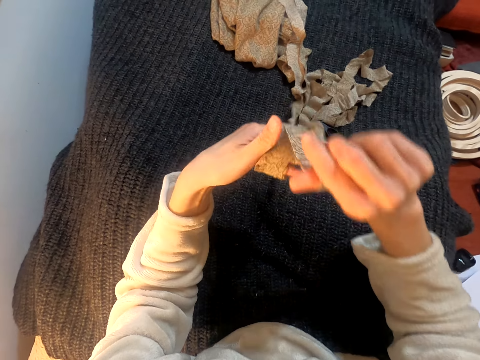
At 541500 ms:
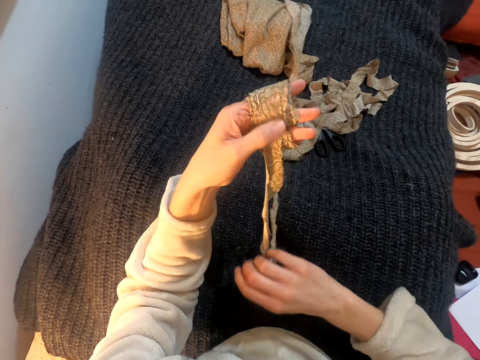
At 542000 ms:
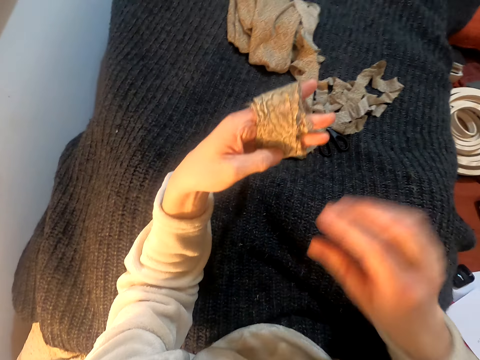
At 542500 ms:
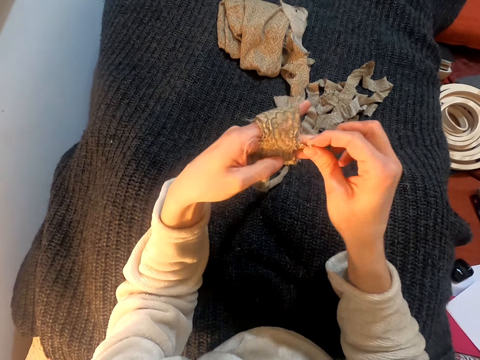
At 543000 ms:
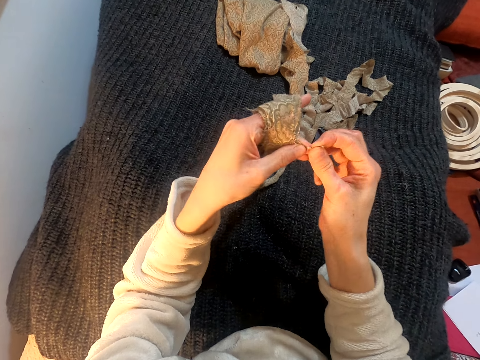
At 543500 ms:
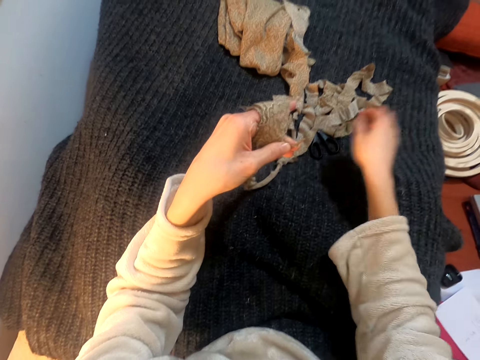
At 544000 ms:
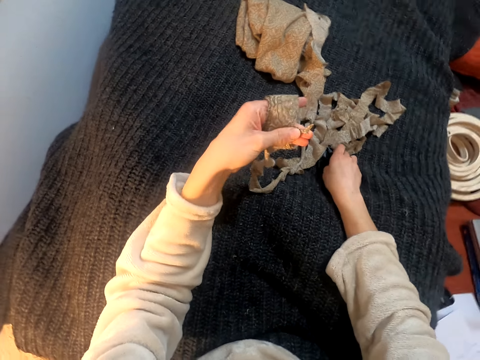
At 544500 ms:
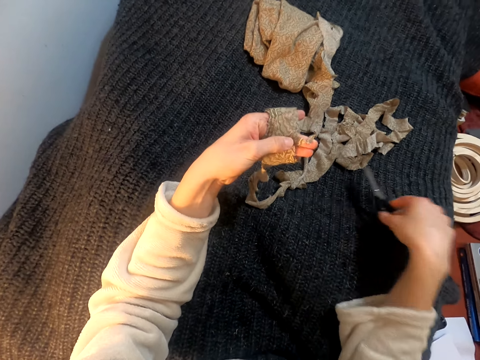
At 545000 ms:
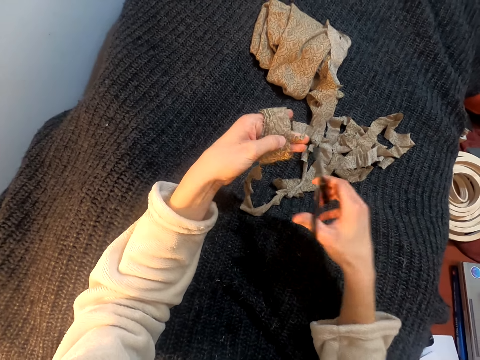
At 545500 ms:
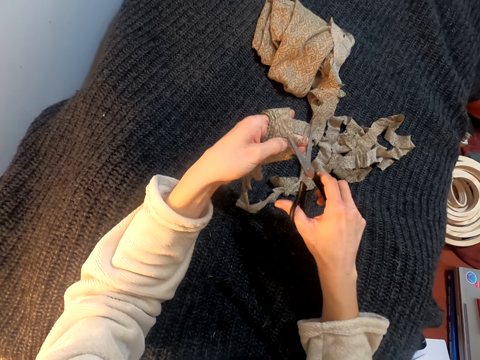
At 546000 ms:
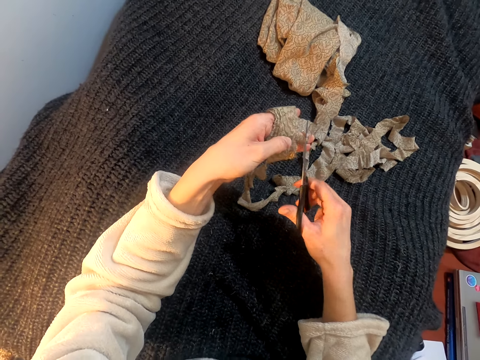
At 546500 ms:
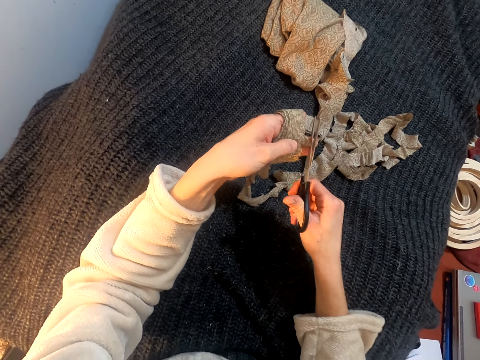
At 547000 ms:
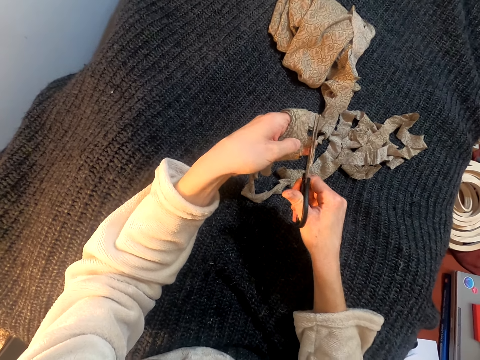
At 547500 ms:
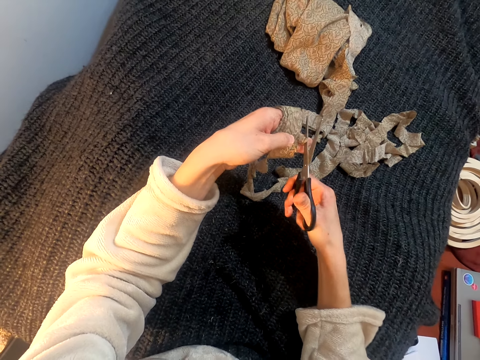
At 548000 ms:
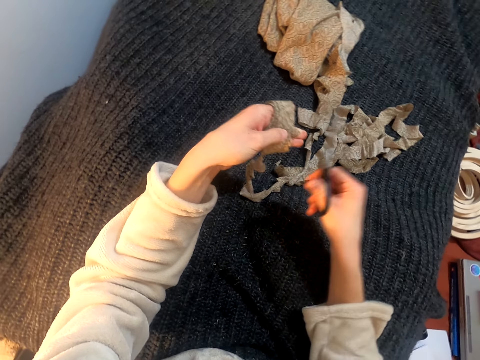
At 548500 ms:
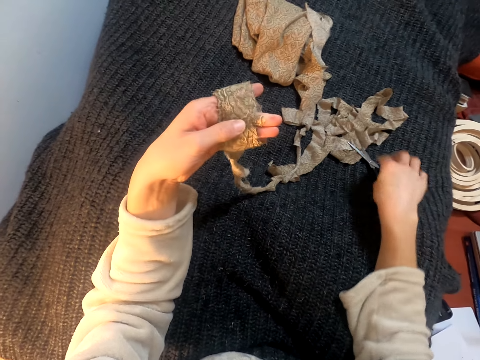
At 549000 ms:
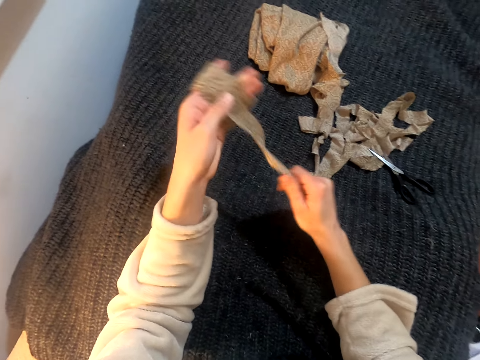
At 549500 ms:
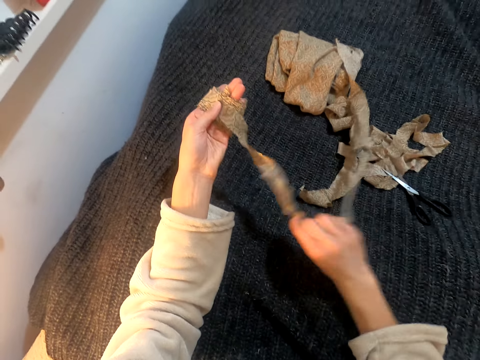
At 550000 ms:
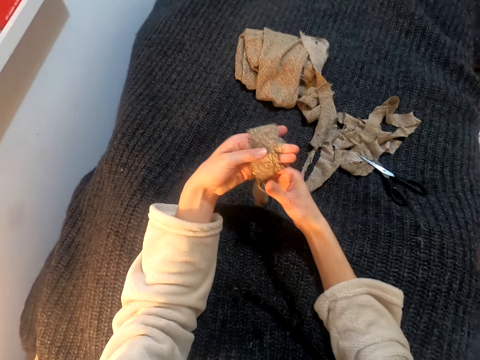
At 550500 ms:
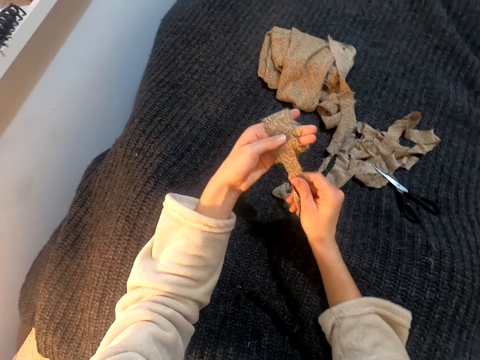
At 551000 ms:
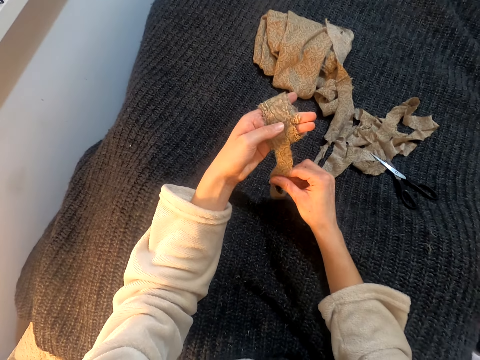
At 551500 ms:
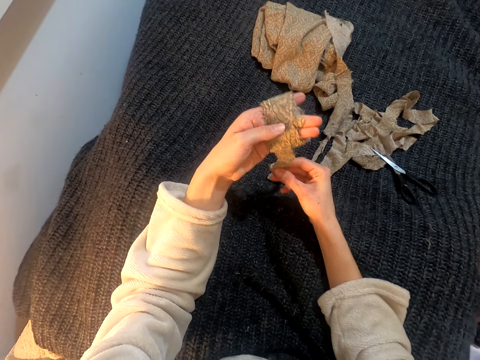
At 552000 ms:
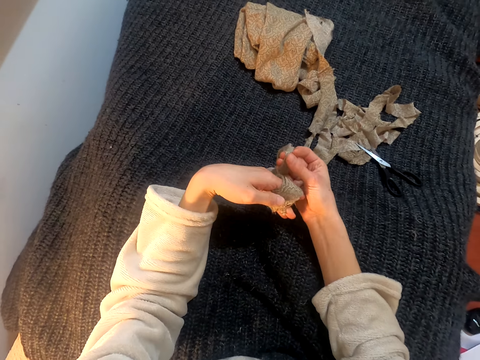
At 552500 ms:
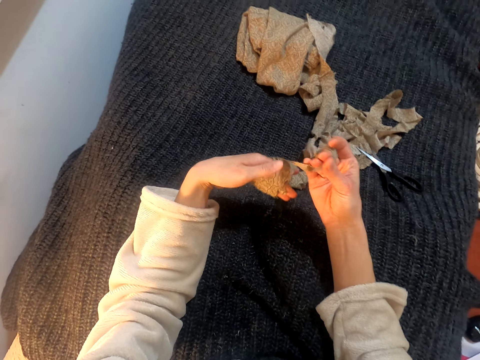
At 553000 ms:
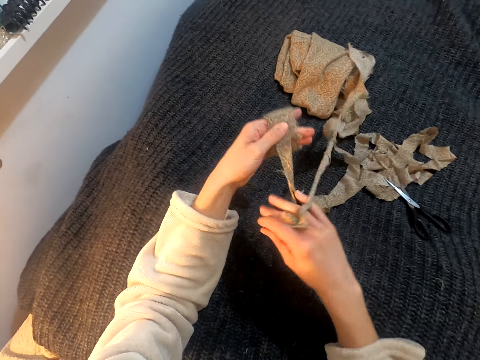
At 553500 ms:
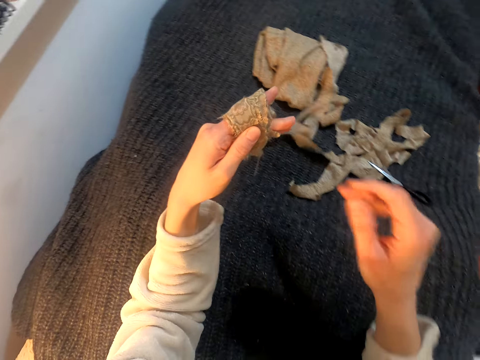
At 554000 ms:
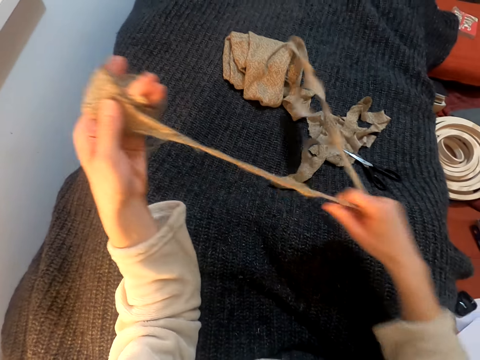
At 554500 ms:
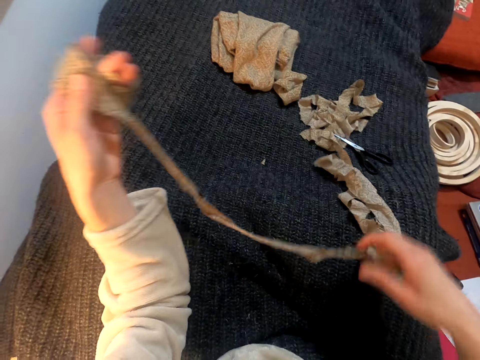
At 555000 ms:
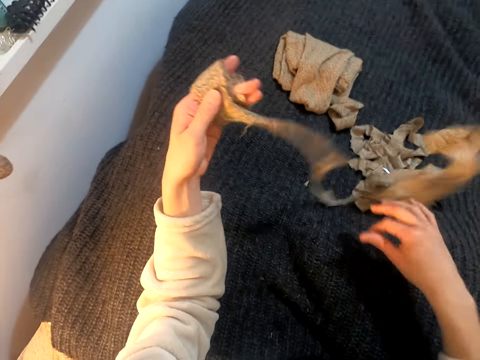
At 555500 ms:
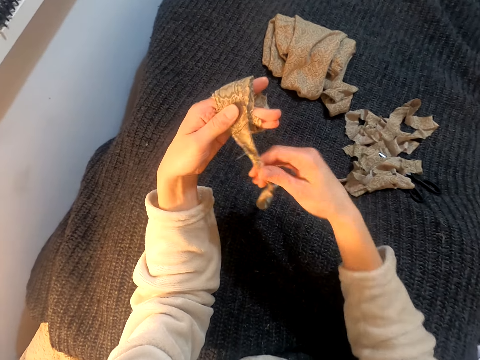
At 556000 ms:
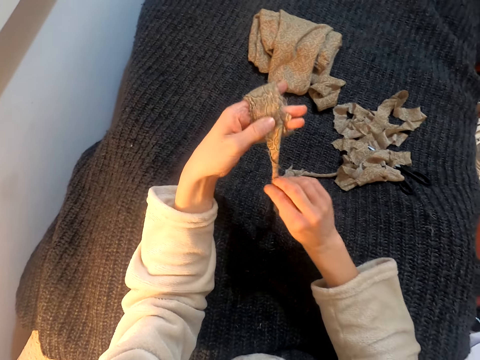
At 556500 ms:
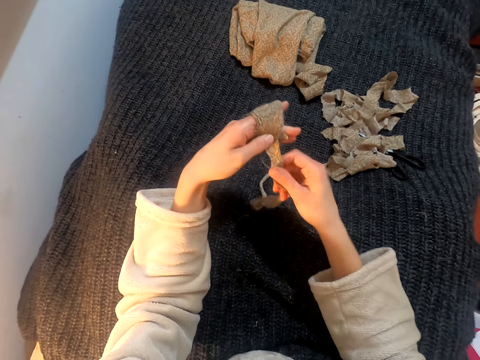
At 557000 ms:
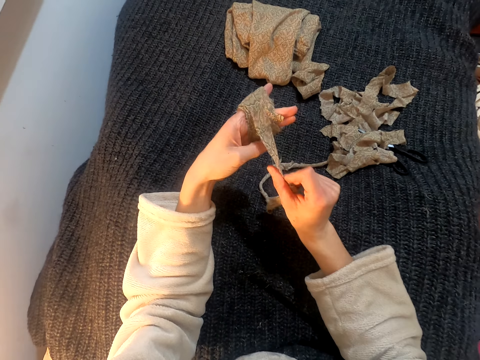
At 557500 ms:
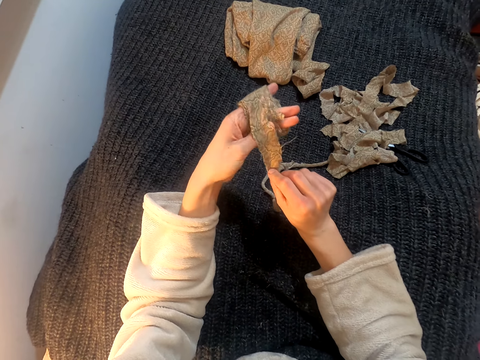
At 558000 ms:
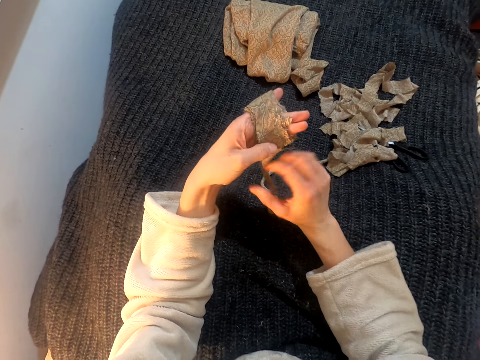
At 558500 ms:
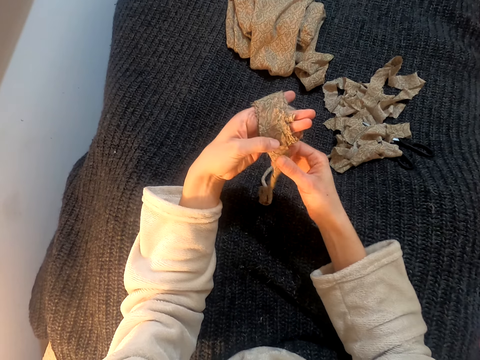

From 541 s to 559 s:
The camera wearer pulls the cloth. They pick the scissors and lift the scissors. They cut the cloth with the scissors. They place the scissors on the lap. They drop the scissors. They stretch the cloth. They fold the cloth on the left hand. They wrap the piece of cloth on the hand. They move the right hand. They pull the cloth. They move the right hand. They stretch the cloth.

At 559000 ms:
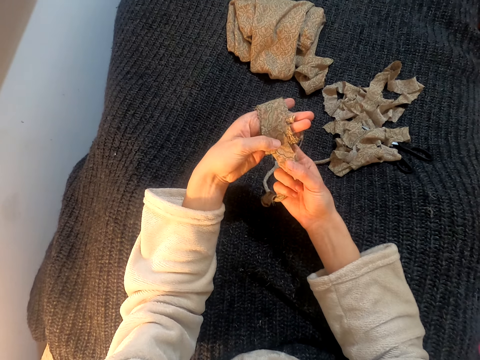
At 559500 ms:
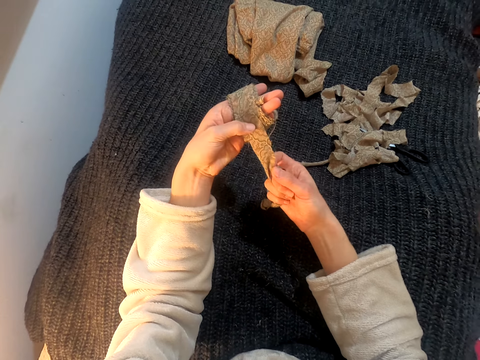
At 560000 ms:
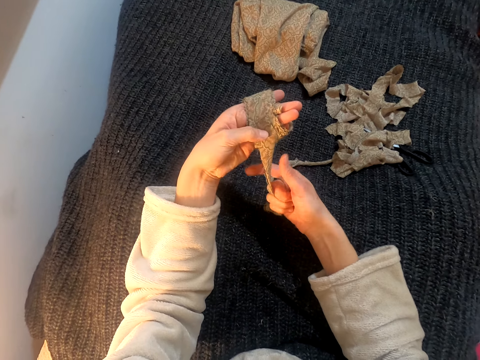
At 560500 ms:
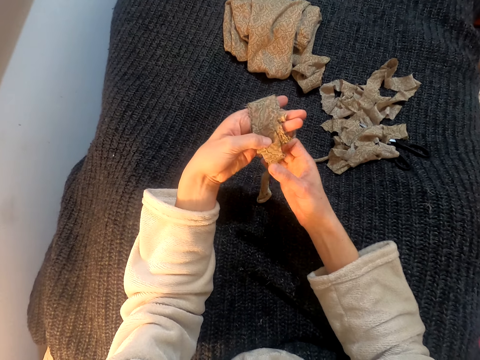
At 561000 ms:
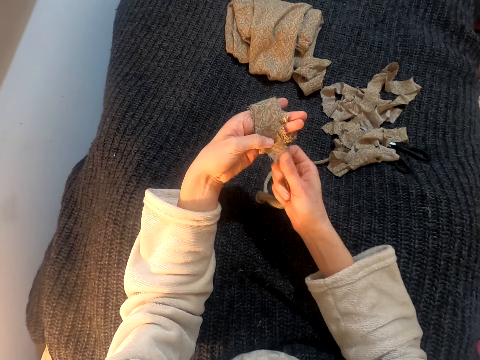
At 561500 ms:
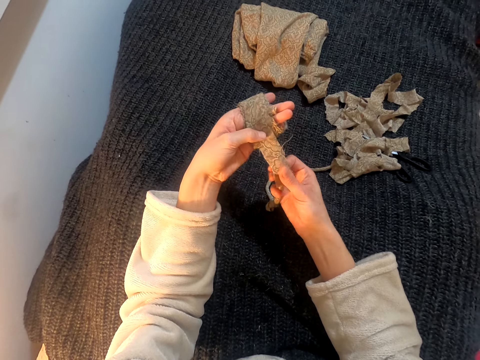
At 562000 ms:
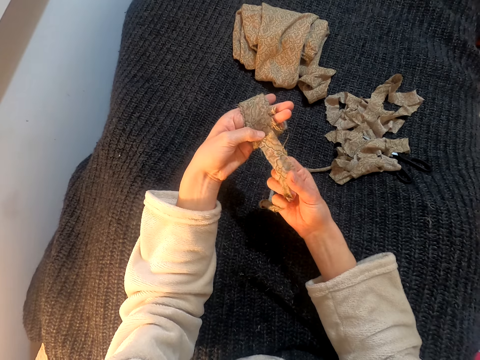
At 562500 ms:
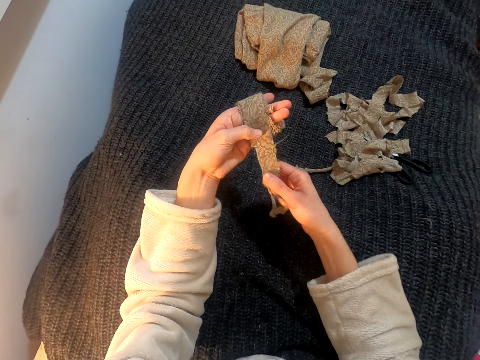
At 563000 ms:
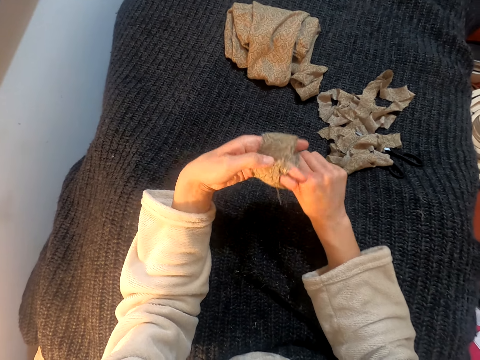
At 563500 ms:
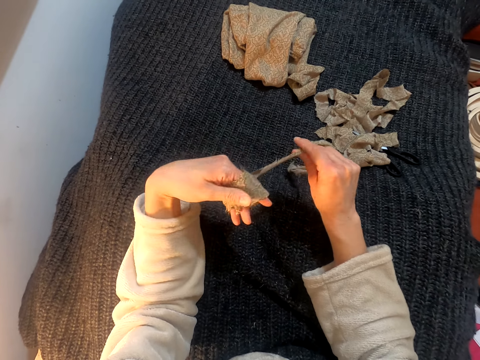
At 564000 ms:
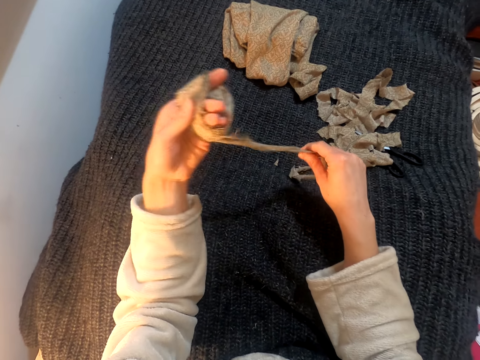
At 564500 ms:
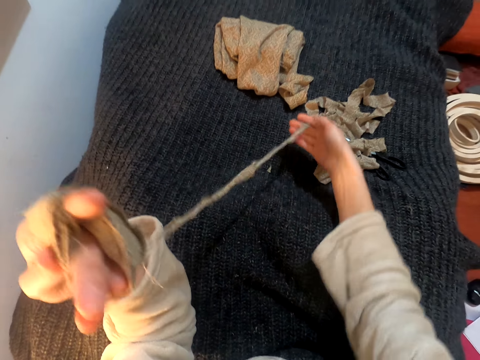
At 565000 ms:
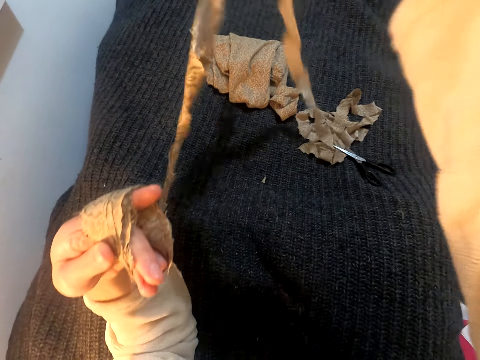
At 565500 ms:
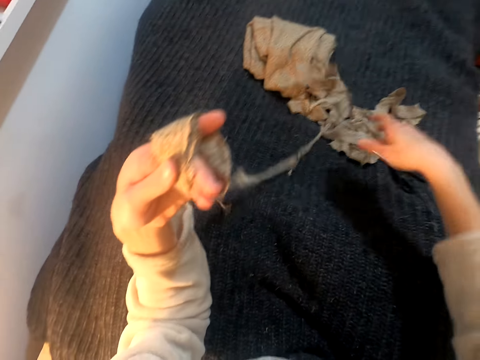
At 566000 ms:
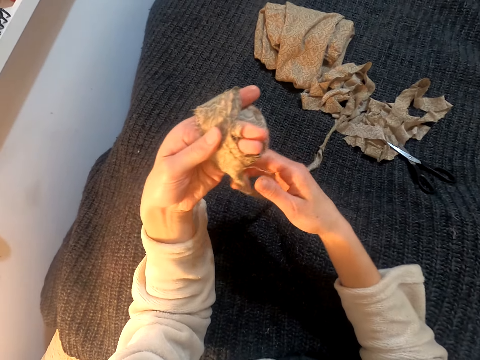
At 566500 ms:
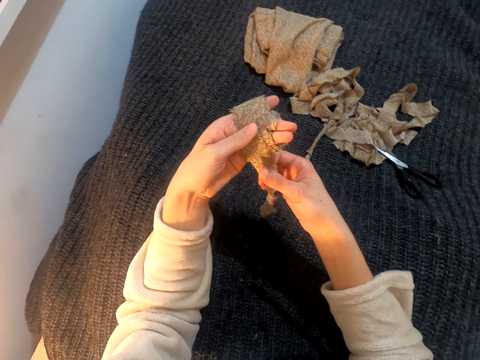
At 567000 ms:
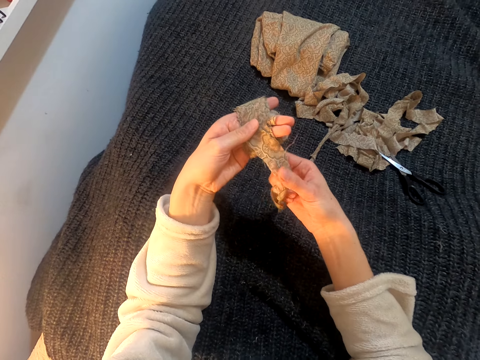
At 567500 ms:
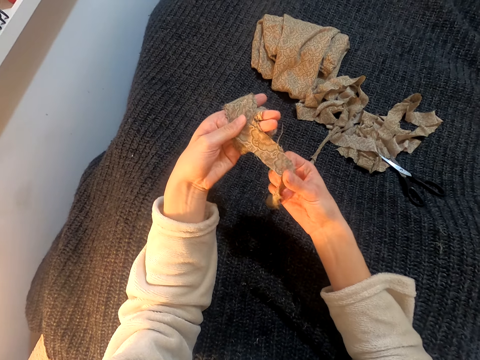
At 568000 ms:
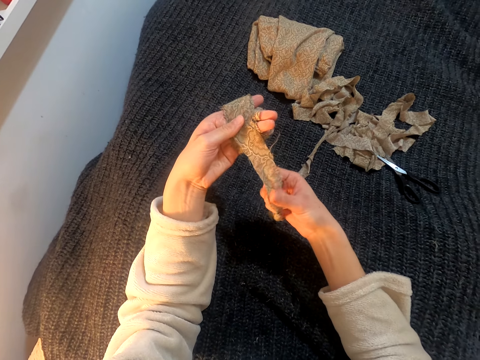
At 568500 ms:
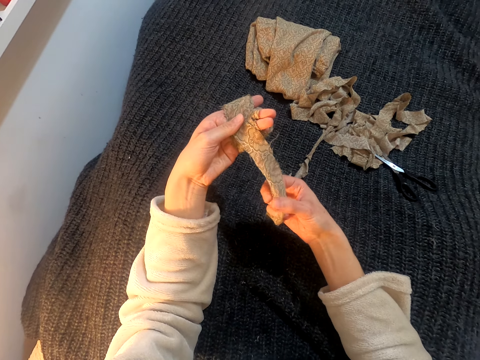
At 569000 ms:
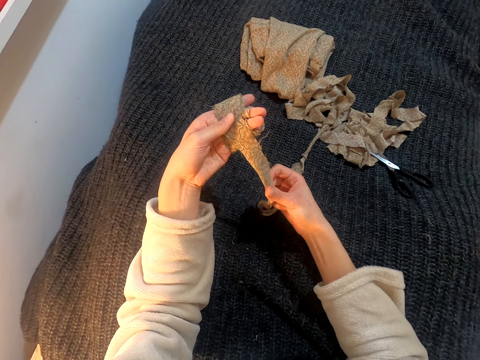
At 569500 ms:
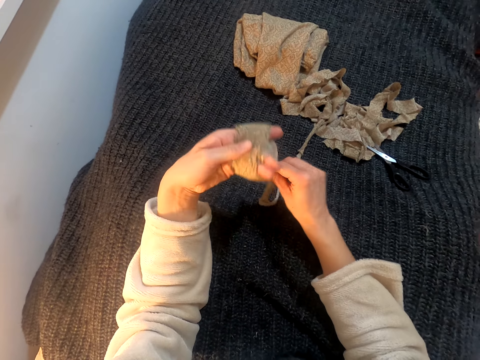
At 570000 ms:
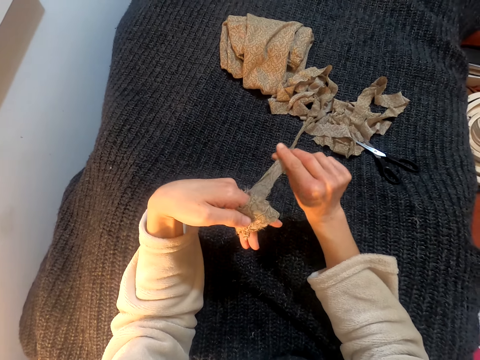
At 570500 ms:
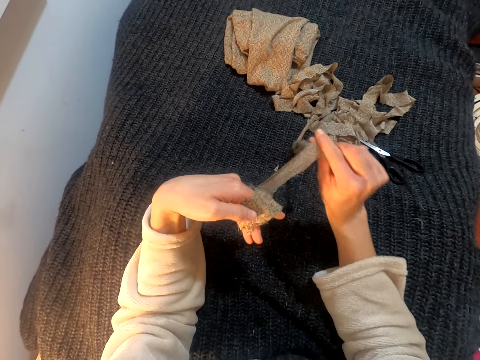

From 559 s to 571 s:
The camera wearer aligns the piece of cloth. They fold the cloth on the left hand. They pull the cloth. They drop the cloth. They move the right hand. They stretch the cloth. They fold the cloth on the left hand. They wrap the piece of cloth on the hand.
